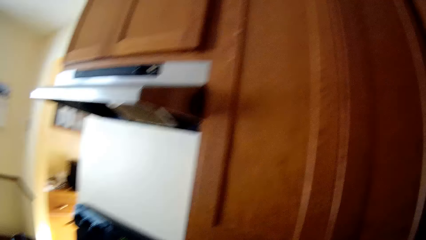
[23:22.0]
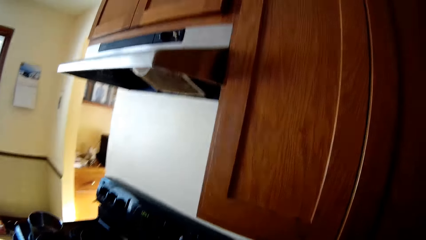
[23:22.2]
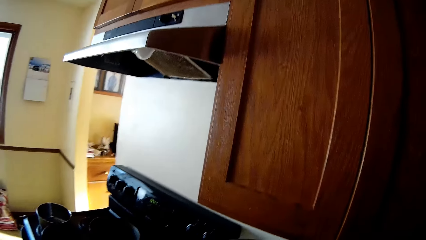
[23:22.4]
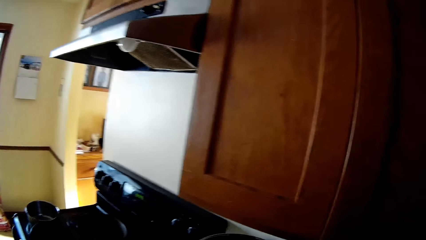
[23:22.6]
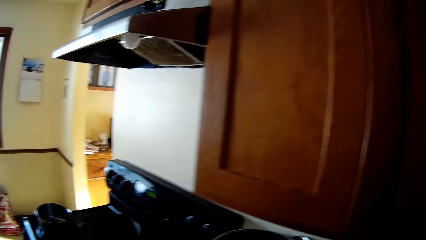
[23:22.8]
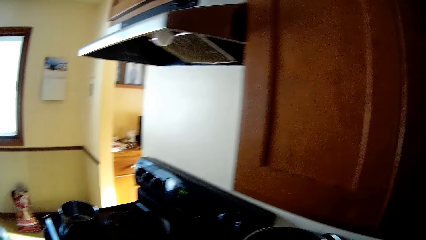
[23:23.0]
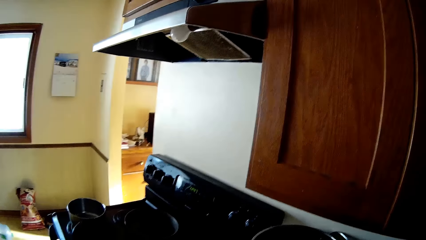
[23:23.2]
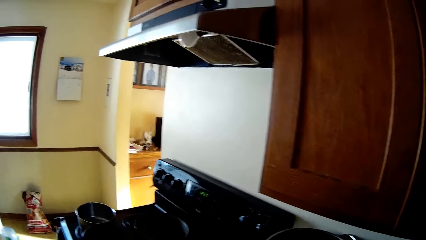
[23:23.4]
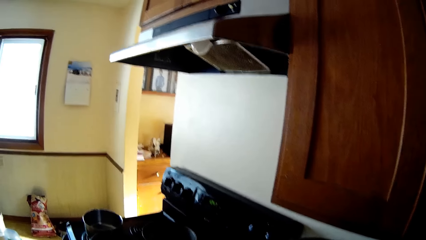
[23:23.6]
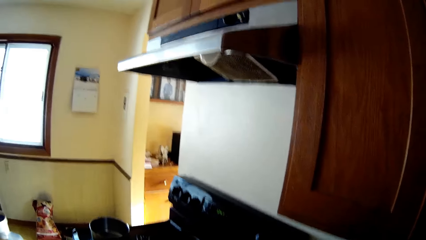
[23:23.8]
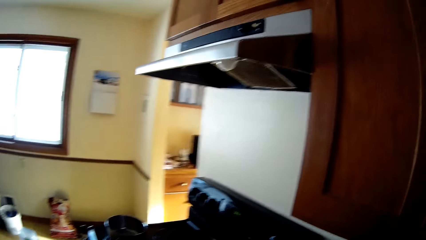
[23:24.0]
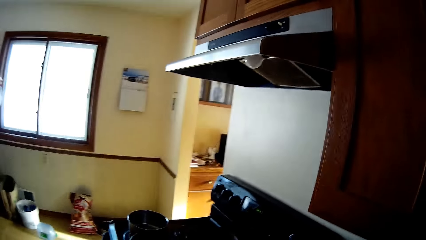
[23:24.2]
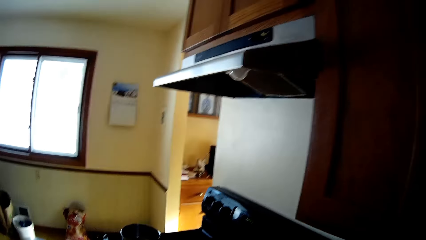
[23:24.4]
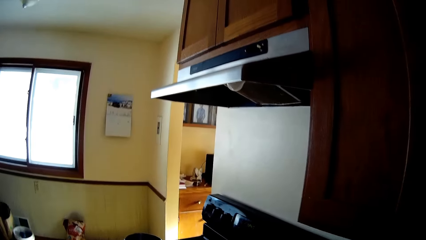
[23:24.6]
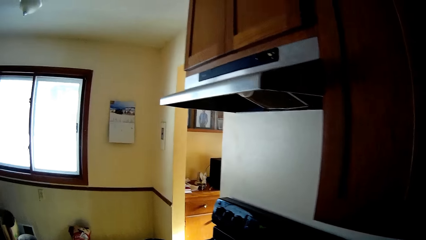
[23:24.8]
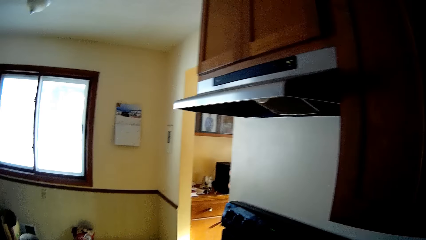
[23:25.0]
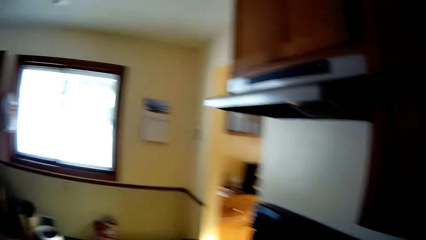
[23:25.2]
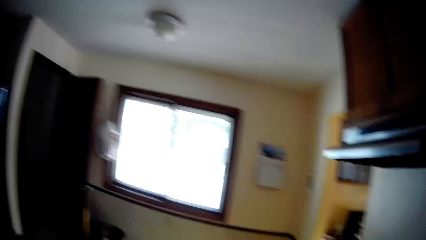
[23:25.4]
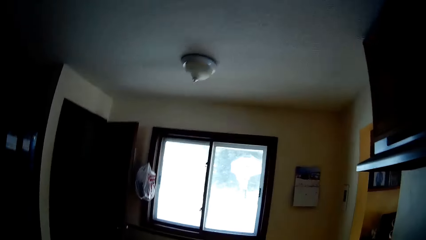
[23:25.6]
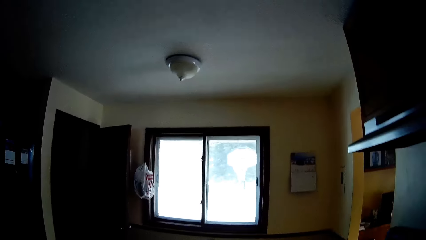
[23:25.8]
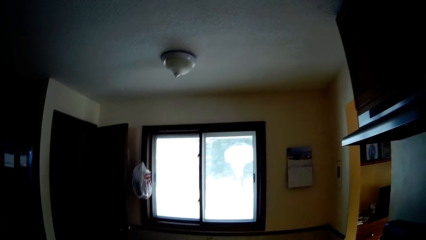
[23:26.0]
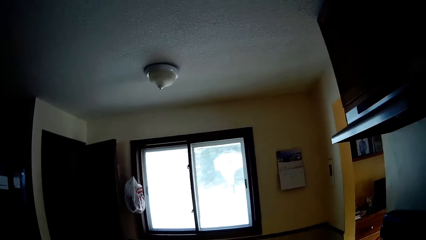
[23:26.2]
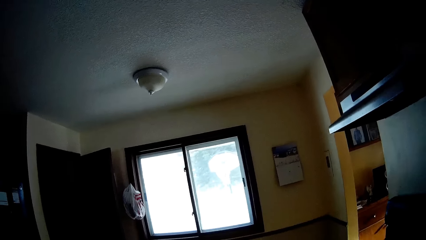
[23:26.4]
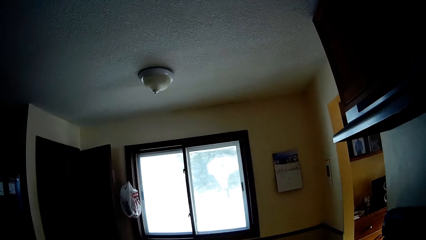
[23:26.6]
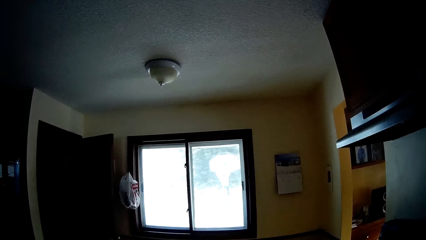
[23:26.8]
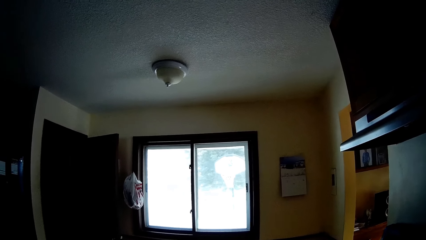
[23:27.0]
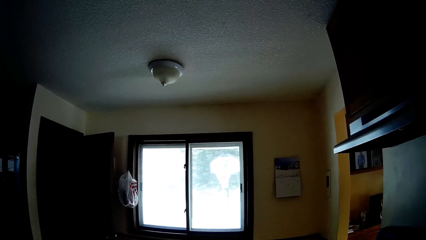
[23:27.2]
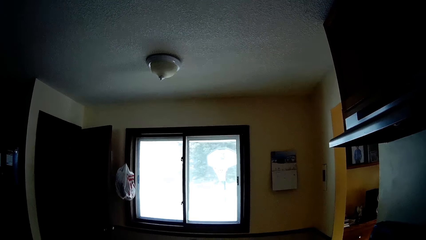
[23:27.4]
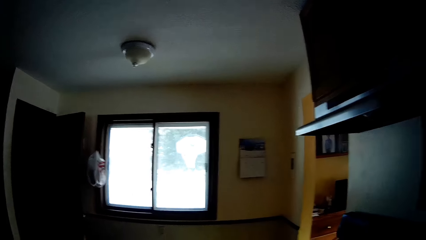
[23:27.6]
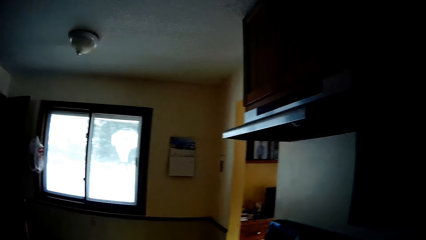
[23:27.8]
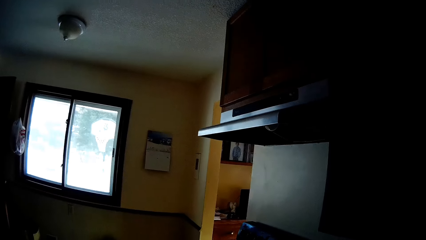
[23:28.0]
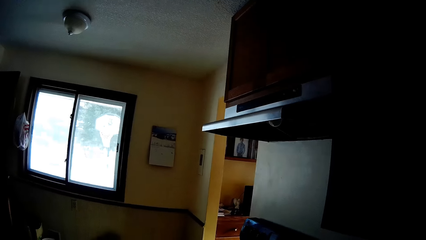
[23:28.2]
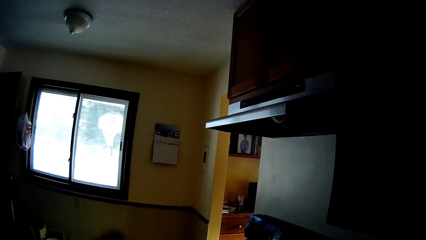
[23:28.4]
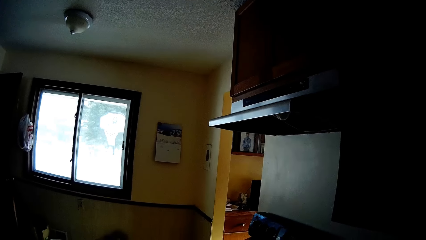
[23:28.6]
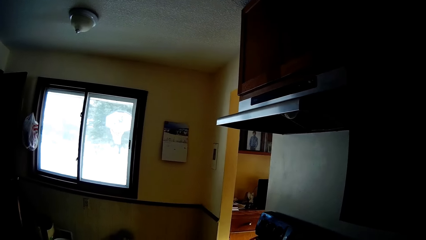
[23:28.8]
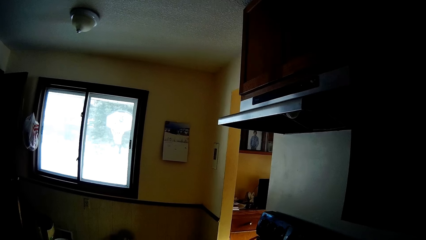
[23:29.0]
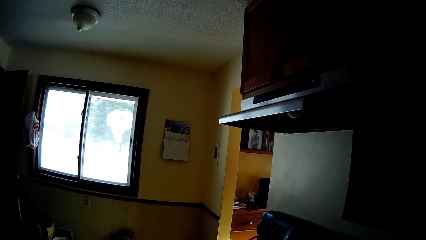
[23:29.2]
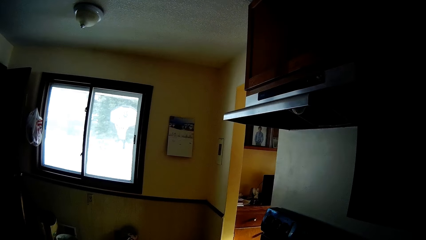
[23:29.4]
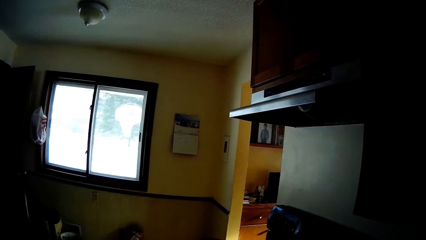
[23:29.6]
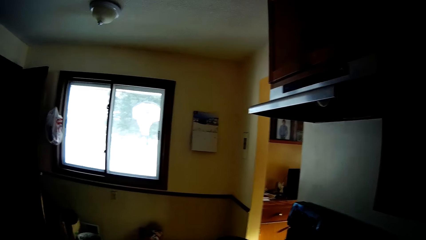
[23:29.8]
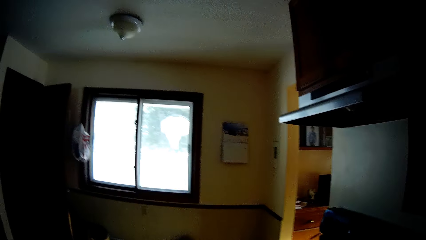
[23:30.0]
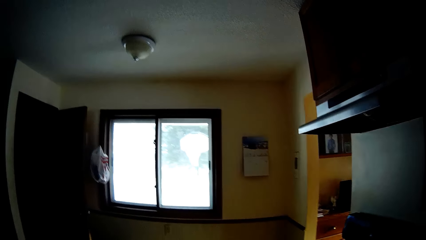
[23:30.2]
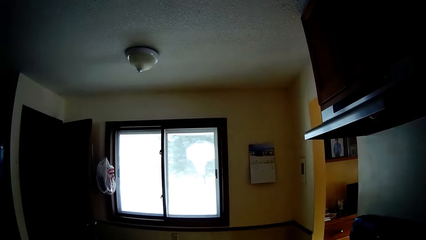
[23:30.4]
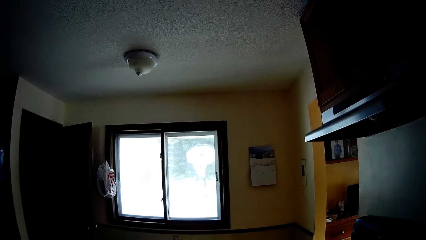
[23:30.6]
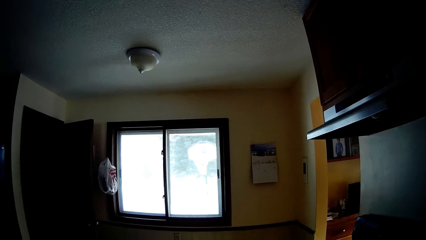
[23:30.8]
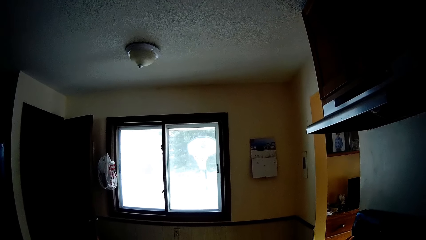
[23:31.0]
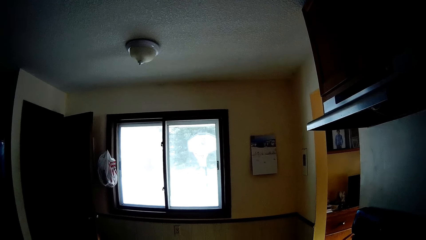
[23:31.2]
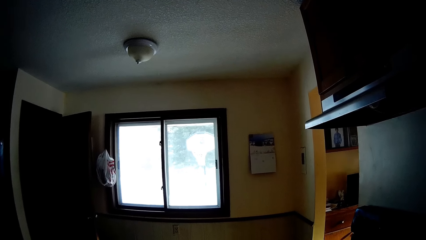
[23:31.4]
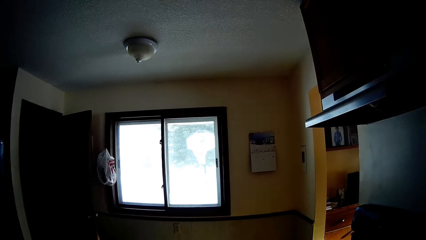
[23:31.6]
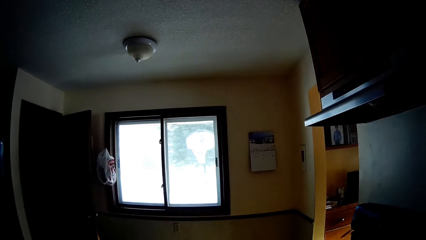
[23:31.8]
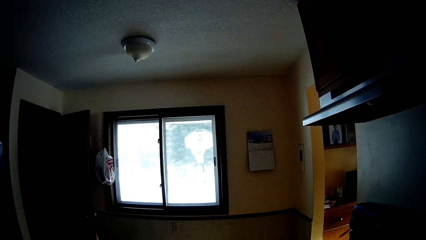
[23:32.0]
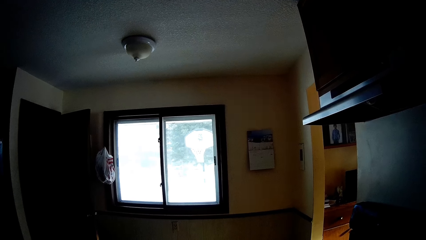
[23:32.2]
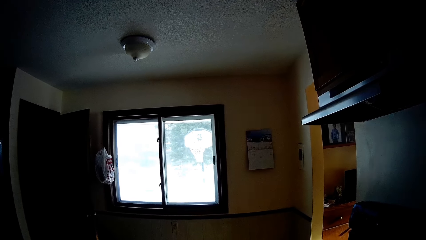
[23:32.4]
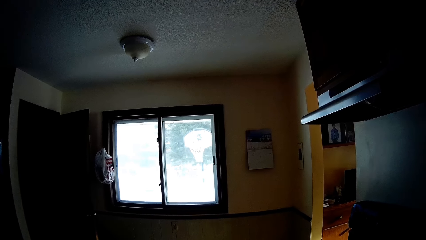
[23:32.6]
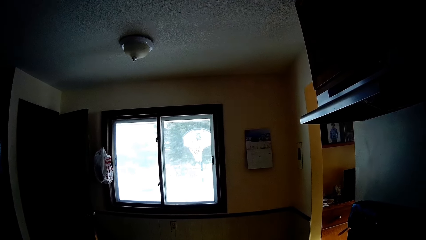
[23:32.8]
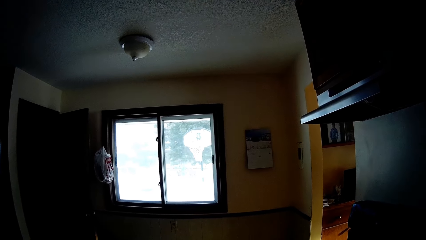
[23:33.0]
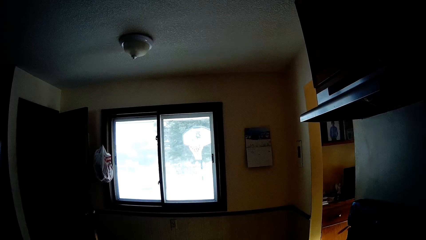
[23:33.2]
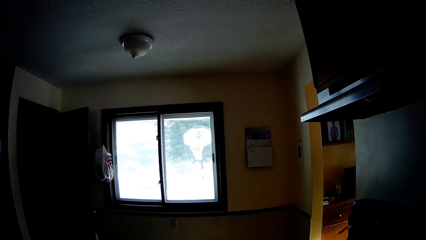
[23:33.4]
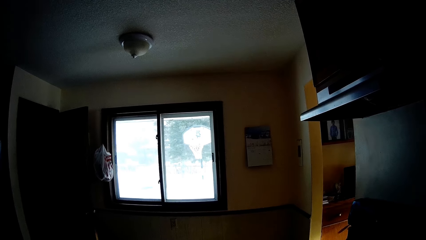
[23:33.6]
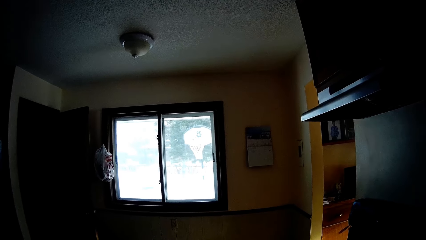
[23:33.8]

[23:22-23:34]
The camera wearer looks around.
